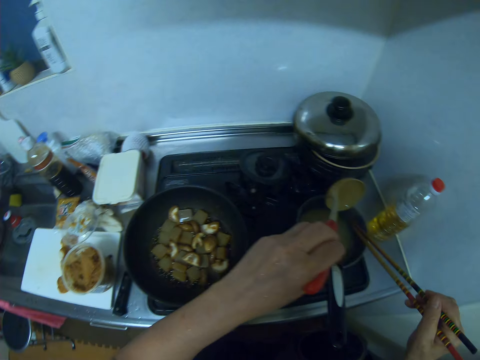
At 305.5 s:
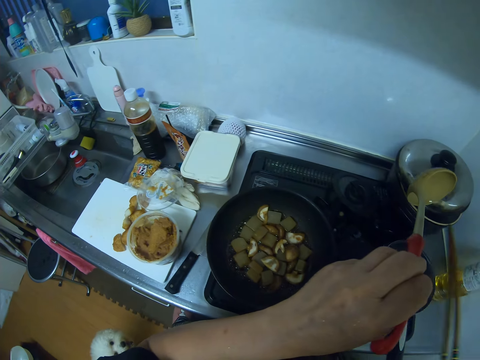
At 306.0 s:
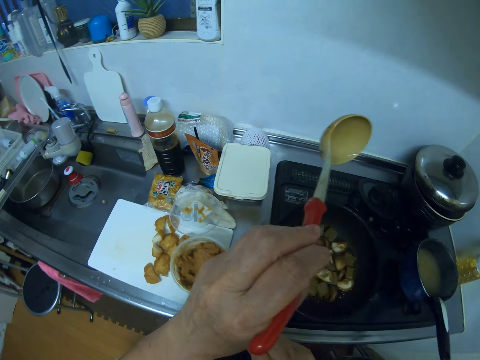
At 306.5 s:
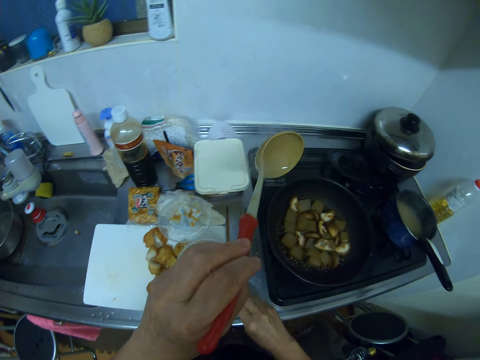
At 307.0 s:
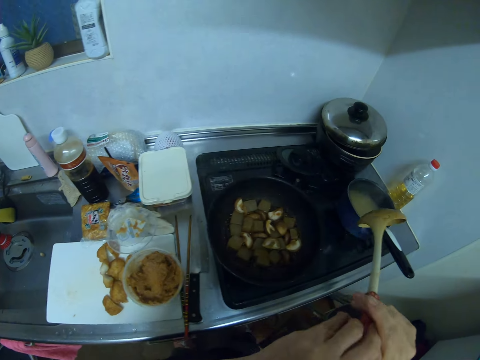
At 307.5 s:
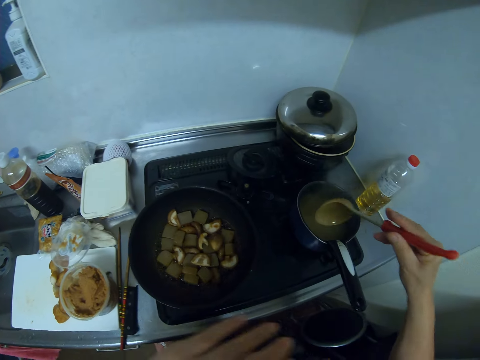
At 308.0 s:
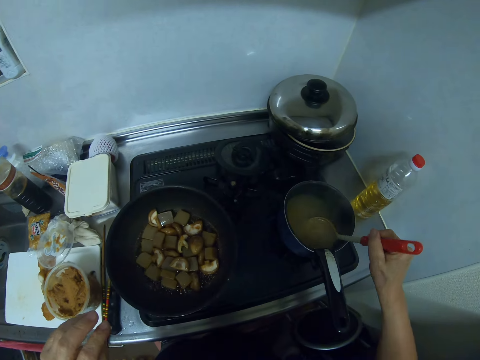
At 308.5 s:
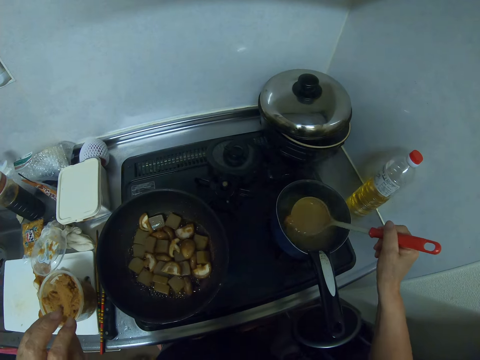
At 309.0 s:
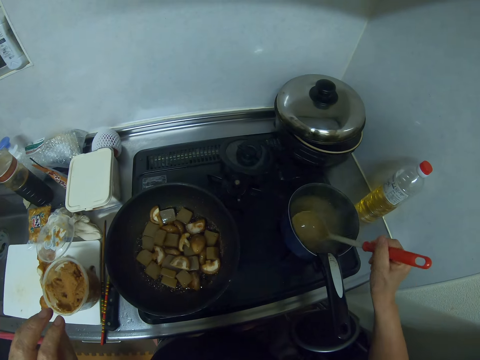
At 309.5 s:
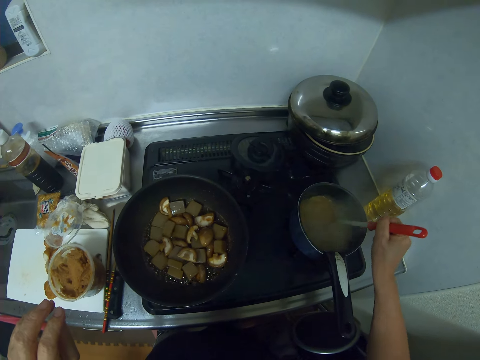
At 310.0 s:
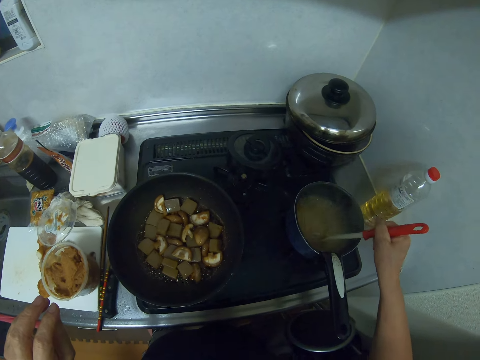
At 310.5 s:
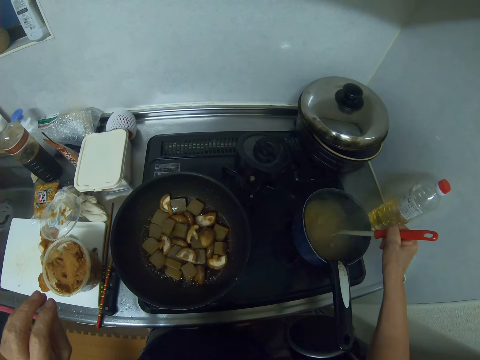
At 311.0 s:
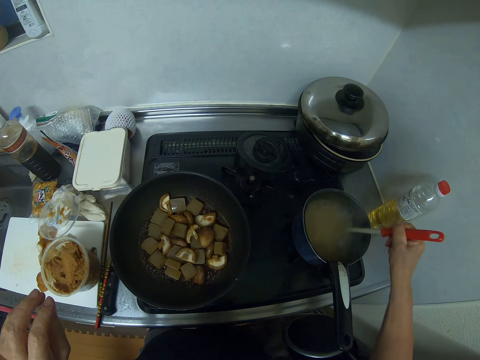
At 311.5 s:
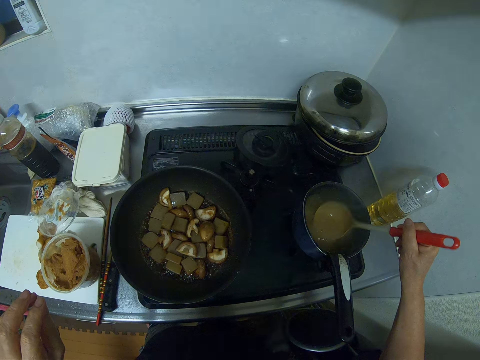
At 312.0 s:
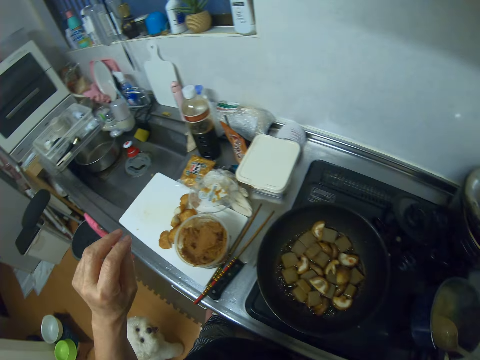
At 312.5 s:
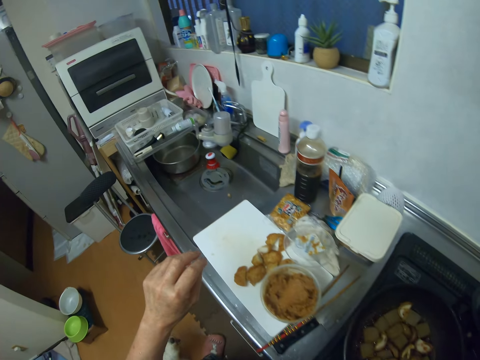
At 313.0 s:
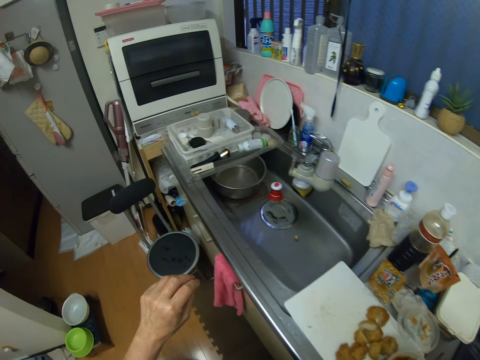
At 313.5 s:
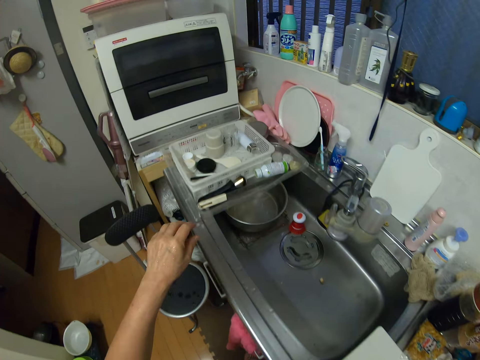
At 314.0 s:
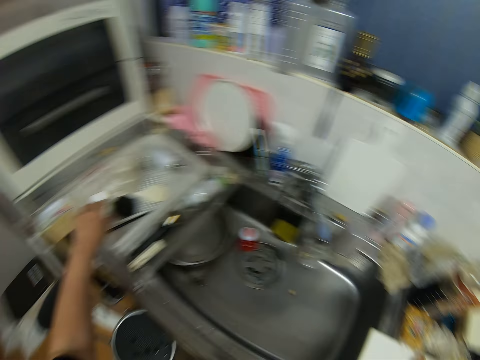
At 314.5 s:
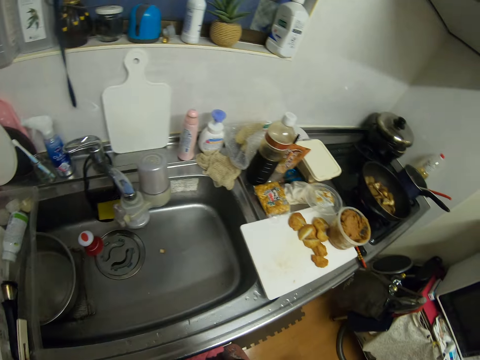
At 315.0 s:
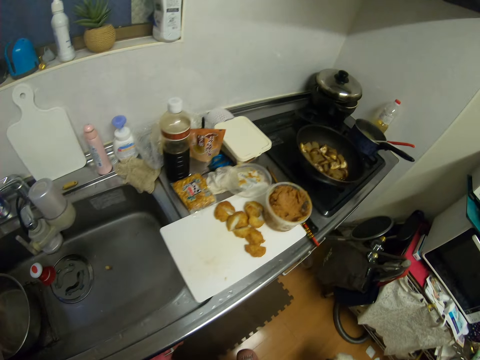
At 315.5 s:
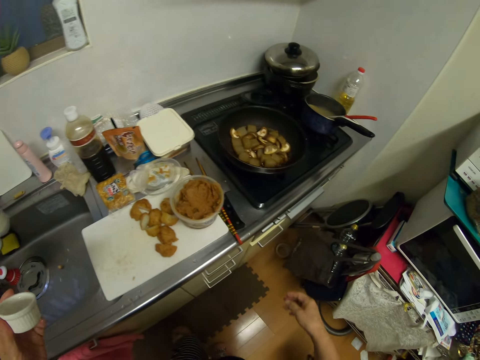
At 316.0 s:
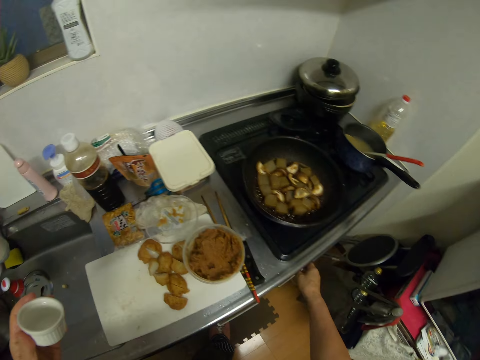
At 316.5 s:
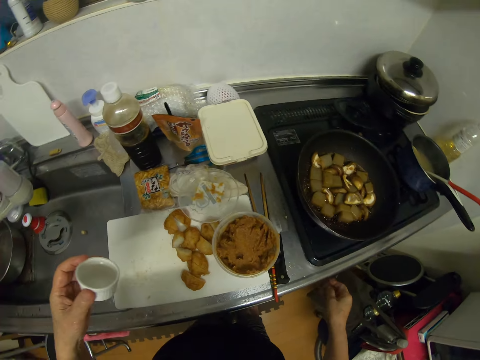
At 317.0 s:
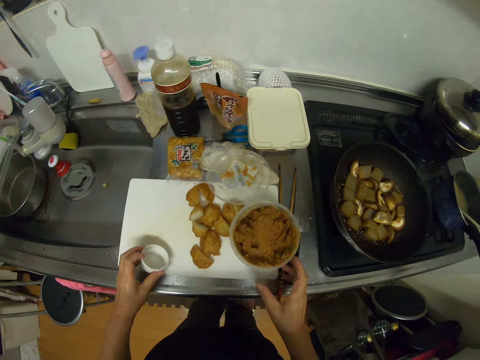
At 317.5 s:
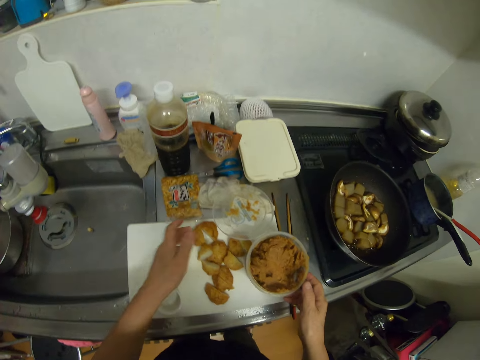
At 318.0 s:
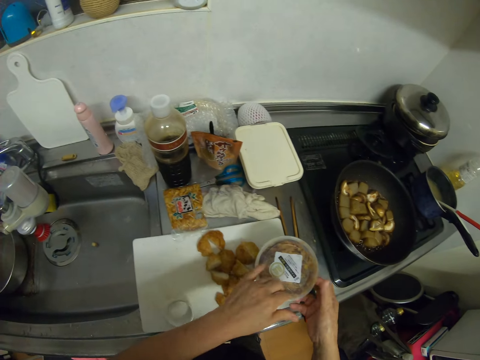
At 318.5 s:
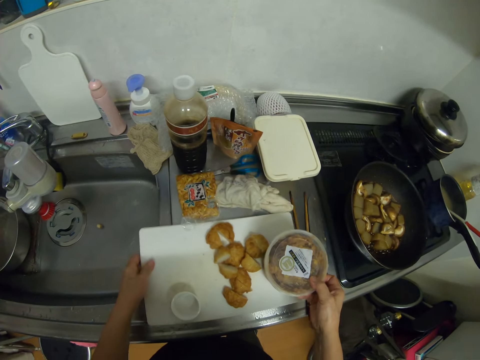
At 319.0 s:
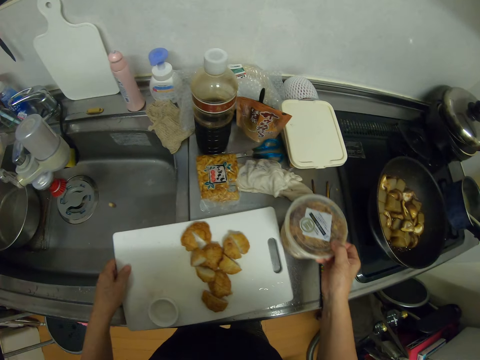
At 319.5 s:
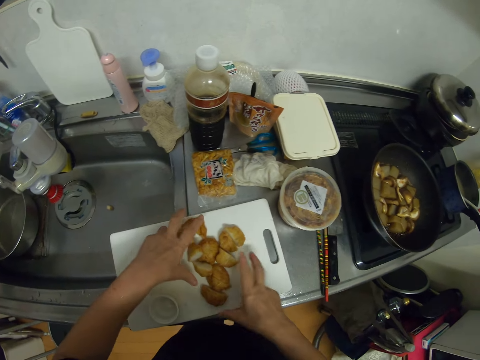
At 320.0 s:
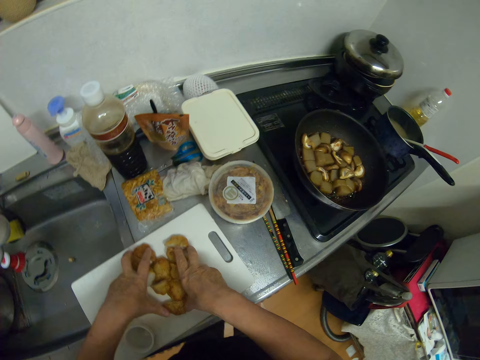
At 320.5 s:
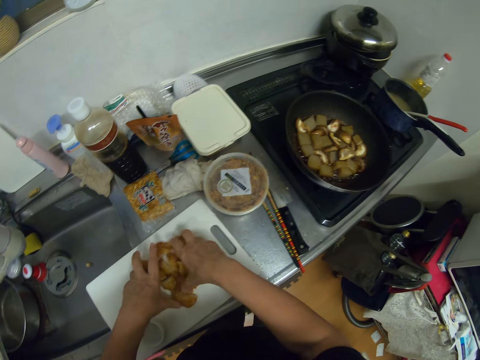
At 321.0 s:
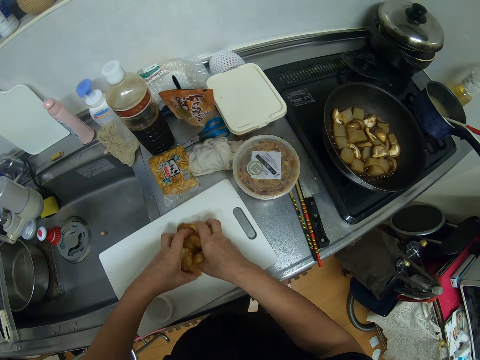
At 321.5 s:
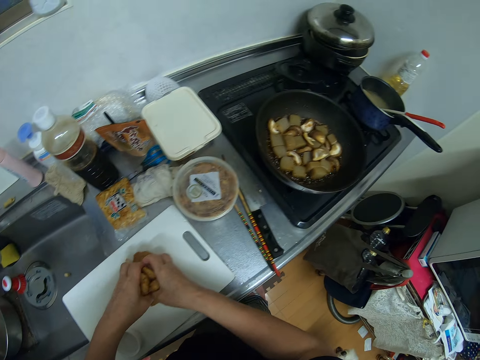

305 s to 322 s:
The camera wearer drops the chopsticks on the kitchen worktop. She passes the cooking spoon to her right hand. She stirs the liquid in the pot with the cooking spoon. She picks a cup. She presses a button on the cooker. She drops the cup on a chopping board. She picks up the cover of the container from the chopping board. She covers the container of butter paste. She holds the container with her right hand. She moves the chopping board and the butter paste with her left hand. She drops the container on the kitchen worktop. She picks chicken from the chopping board.

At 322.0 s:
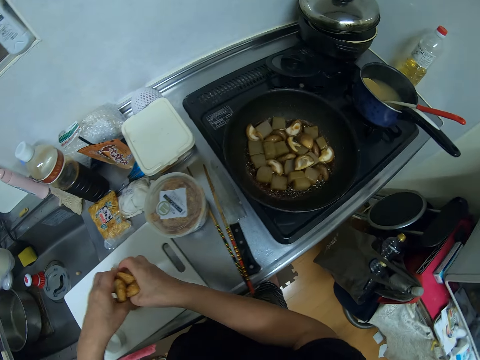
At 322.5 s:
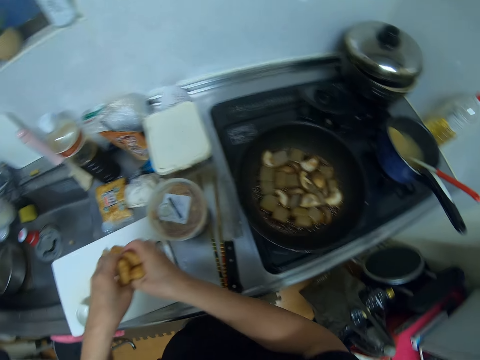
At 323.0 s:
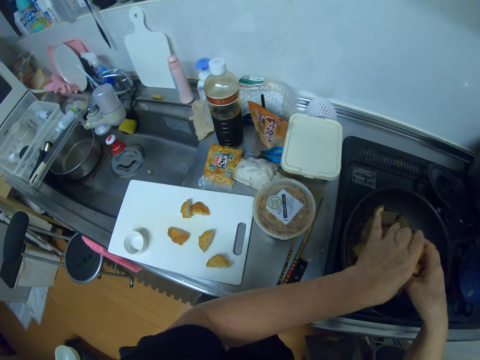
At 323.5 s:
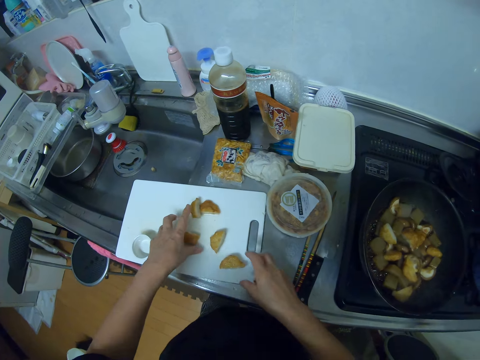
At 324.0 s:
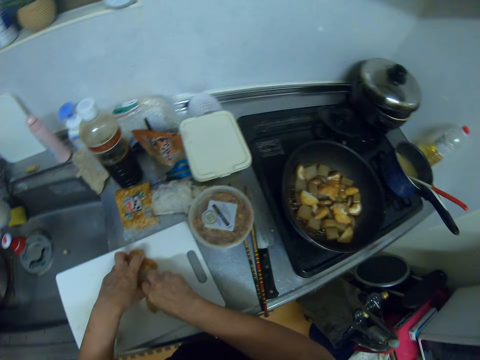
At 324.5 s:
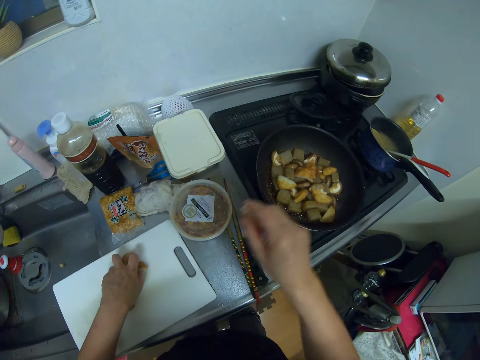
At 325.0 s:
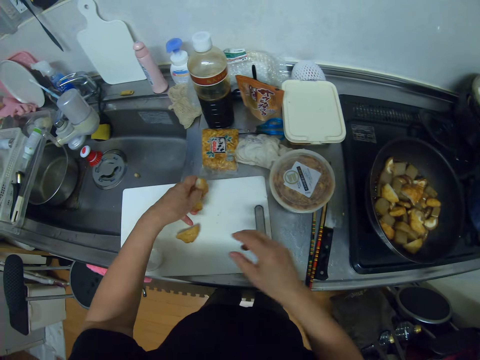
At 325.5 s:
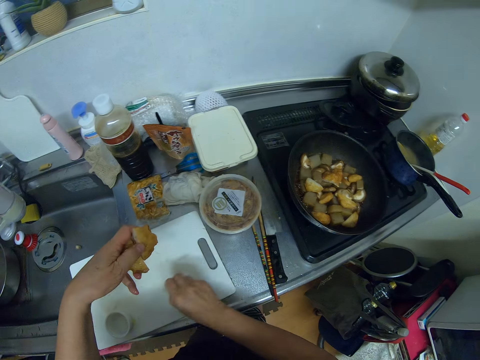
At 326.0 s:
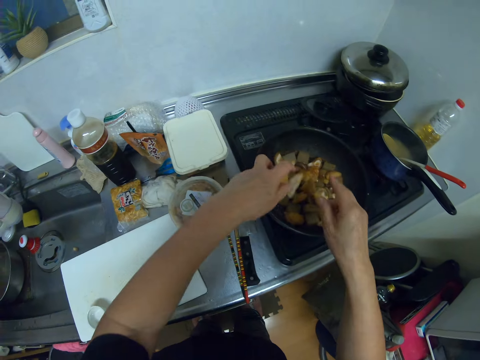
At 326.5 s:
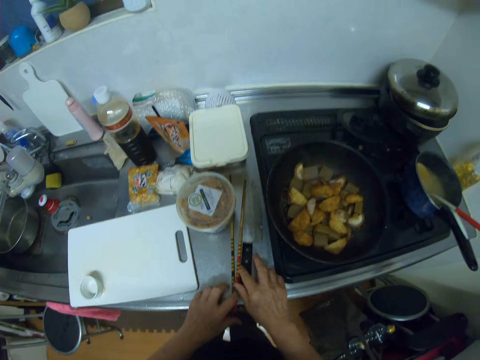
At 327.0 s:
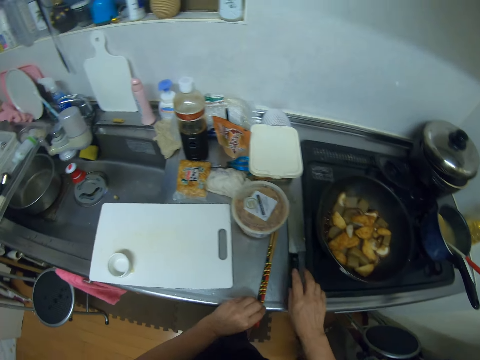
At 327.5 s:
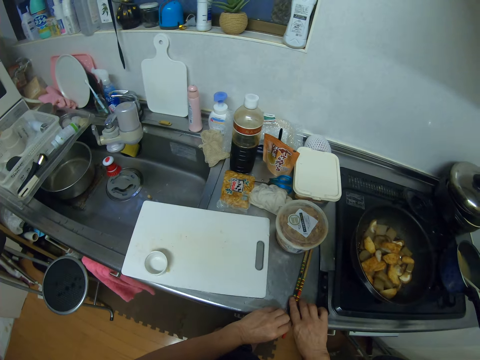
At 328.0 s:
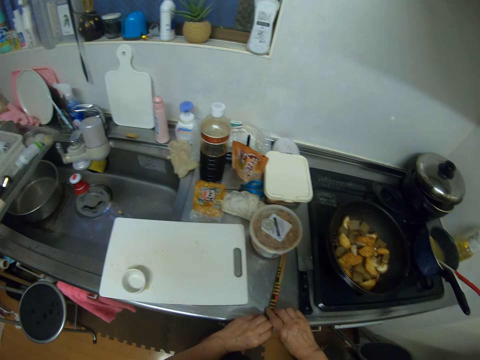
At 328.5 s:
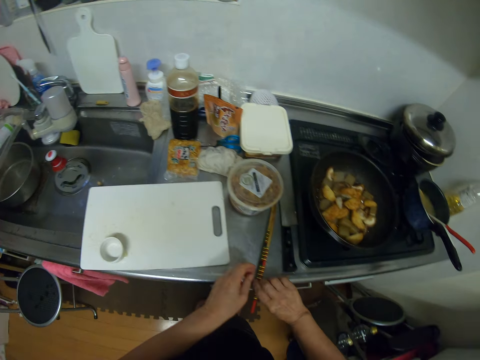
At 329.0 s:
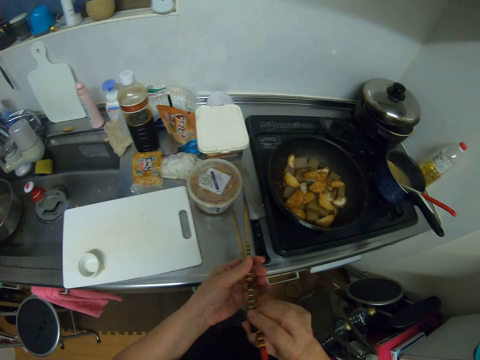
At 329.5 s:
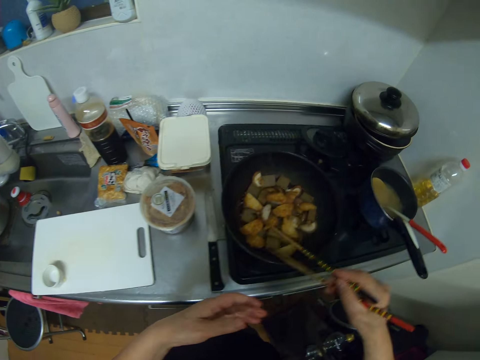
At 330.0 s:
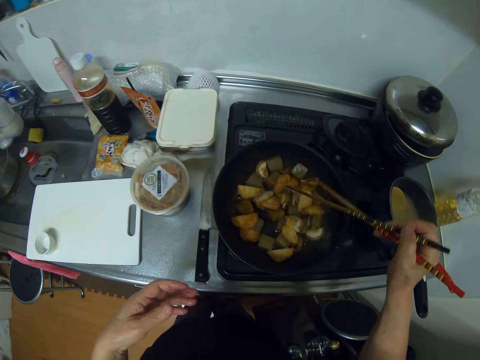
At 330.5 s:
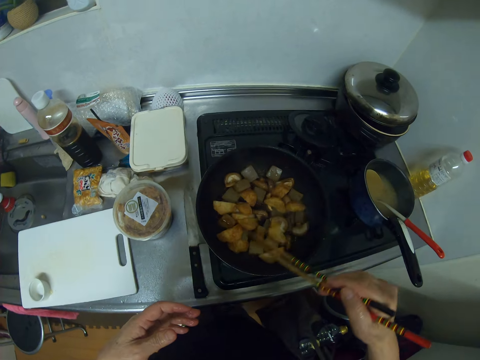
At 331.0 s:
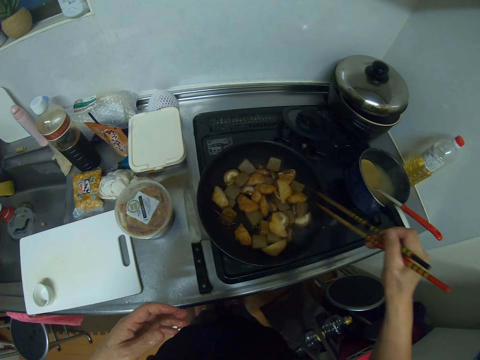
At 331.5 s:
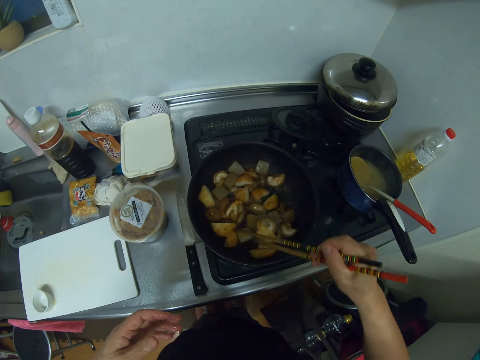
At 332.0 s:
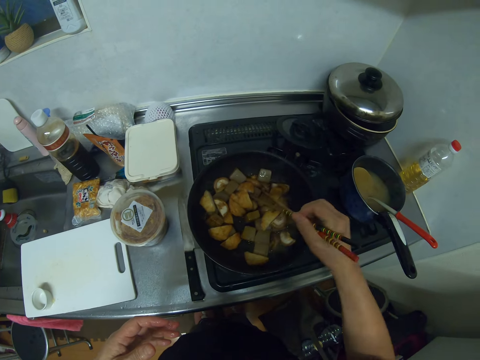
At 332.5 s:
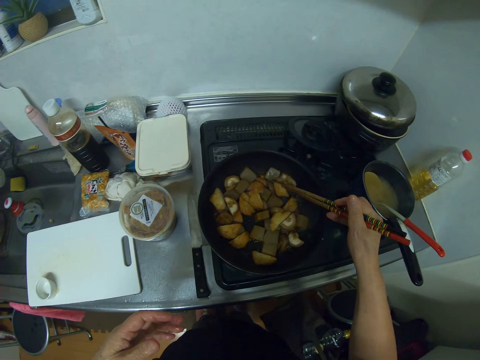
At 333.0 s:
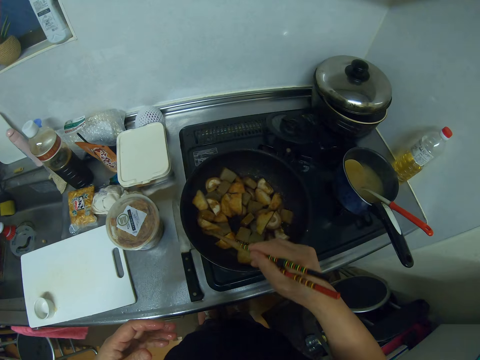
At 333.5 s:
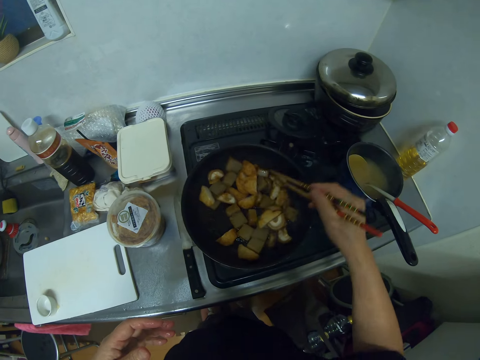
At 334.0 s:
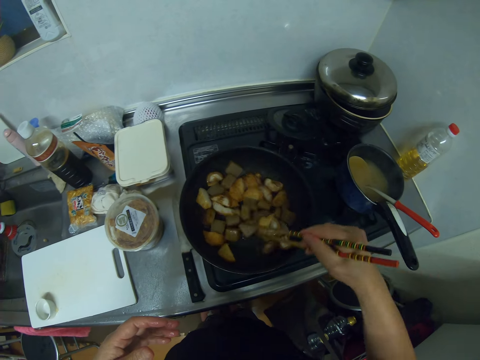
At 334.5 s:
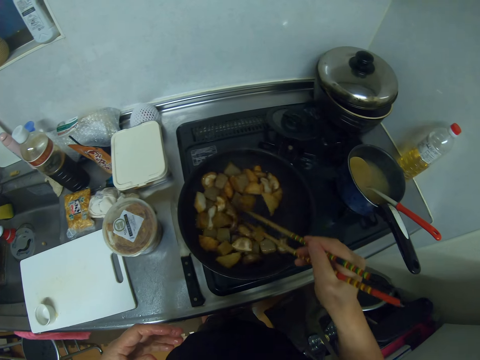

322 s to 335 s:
The camera wearer drops the chicken in the pan. They pick the chicken from the chopping board and drop the chicken in the pan. They pick the chicken from the chopping board and drop the chicken in the pan. They move a knife and the chopsticks on the kitchen worktop. They pick up the chopsticks from the kitchen worktop. They stir the food in the frying pan with the chopsticks.
